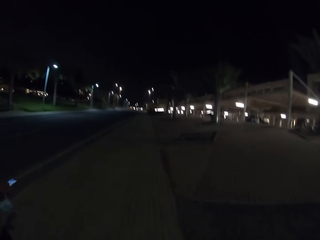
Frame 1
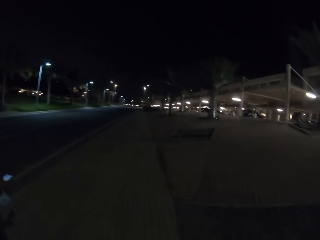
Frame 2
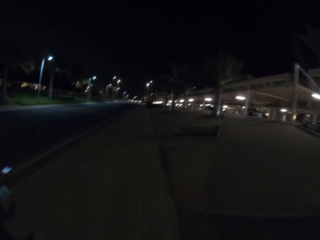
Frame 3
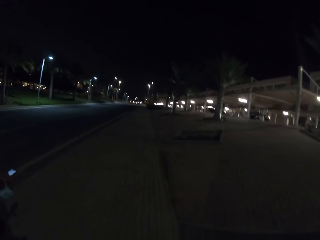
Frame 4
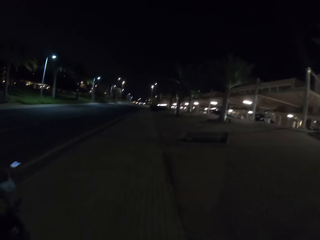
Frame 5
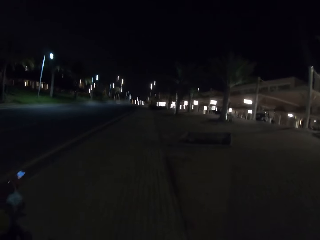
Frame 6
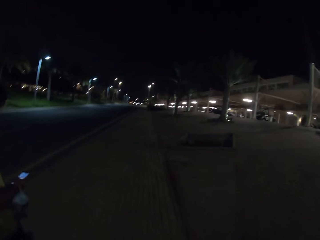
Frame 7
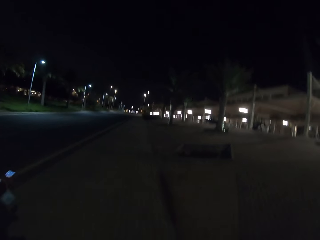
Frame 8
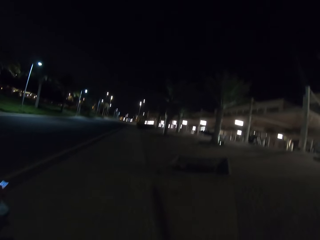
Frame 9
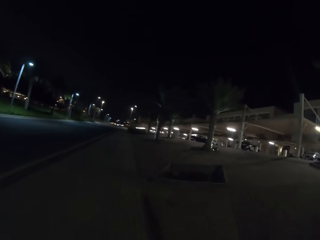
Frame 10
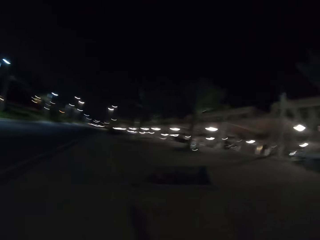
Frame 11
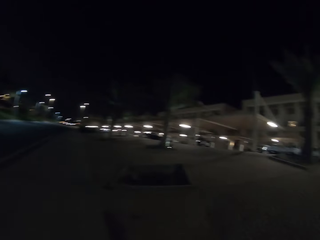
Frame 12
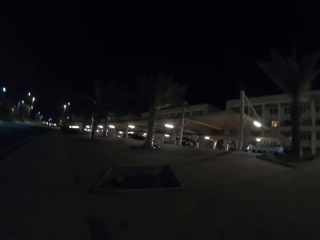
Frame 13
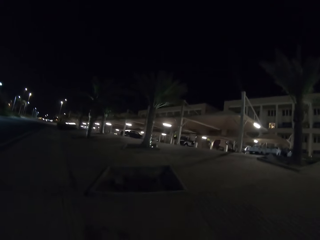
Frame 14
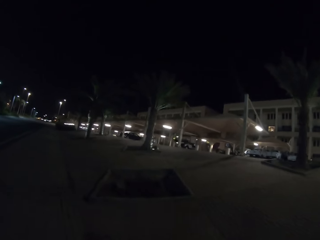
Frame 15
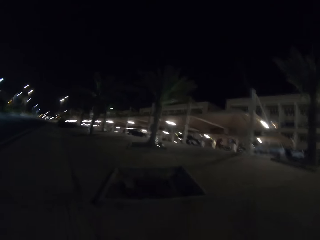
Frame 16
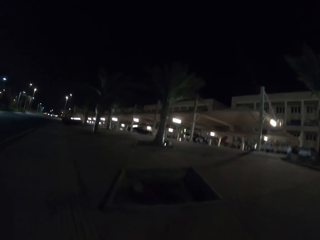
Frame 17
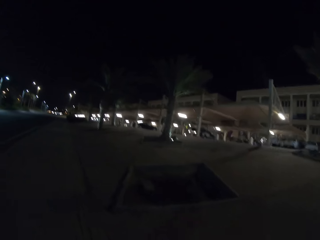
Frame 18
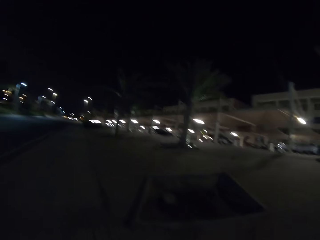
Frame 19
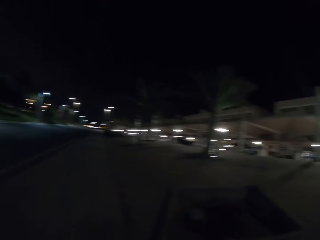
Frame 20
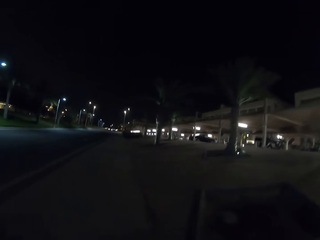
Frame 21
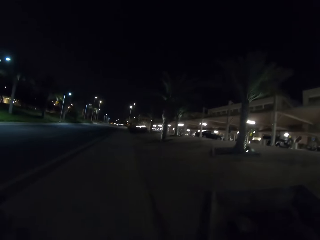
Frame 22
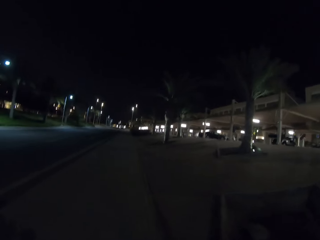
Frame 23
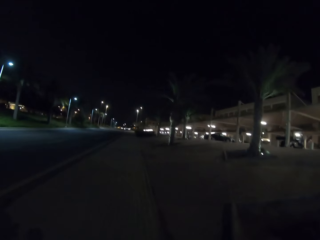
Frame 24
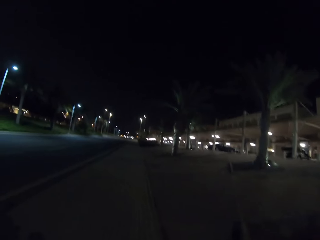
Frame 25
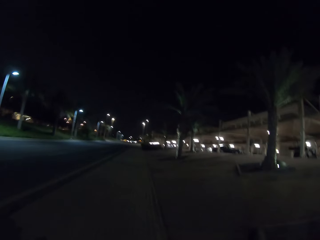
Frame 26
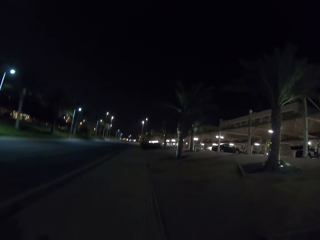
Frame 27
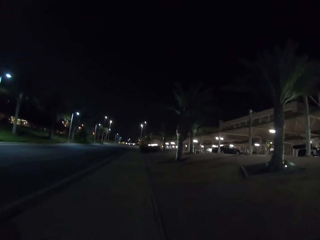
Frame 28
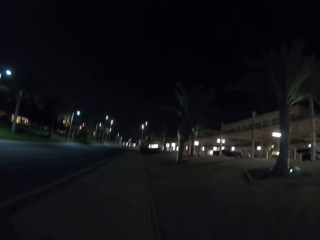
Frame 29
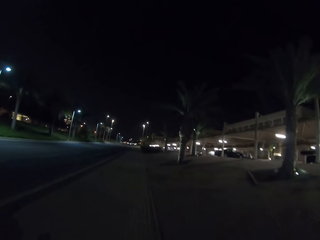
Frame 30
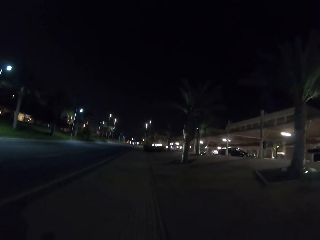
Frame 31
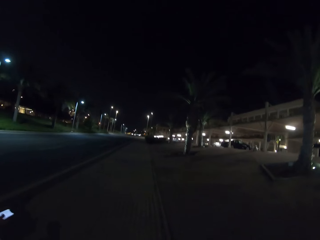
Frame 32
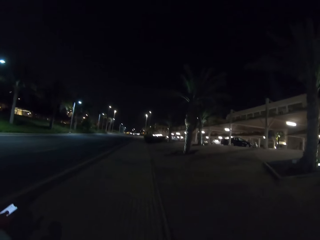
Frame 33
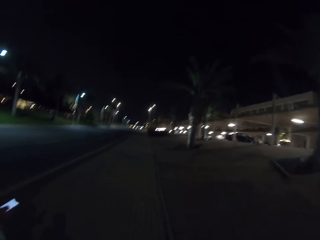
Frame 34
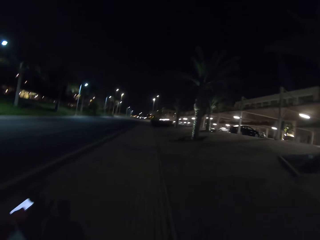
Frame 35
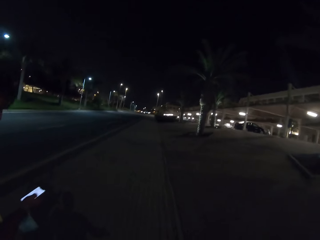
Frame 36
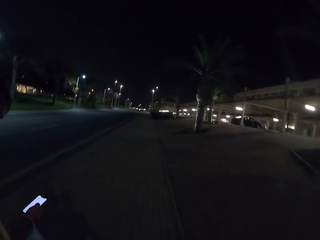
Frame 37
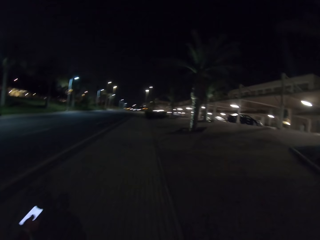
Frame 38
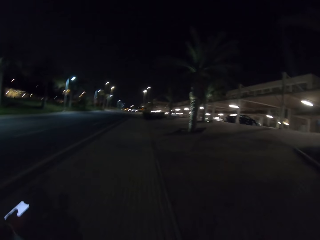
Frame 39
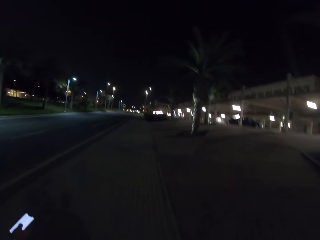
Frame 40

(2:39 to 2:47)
The camera wearer walks in the sidewalk.

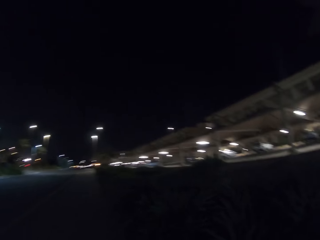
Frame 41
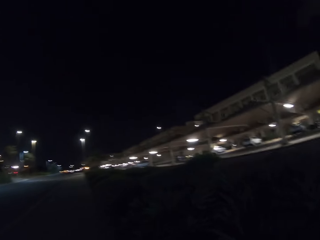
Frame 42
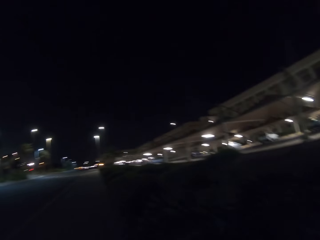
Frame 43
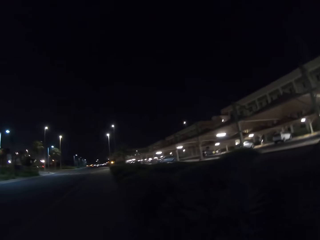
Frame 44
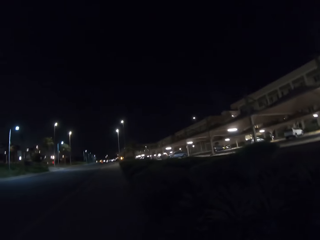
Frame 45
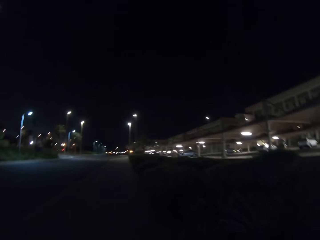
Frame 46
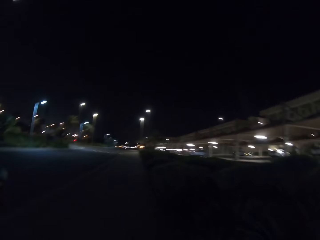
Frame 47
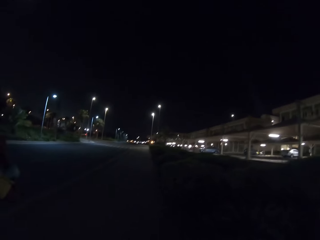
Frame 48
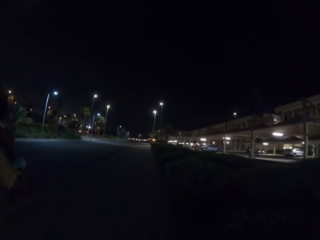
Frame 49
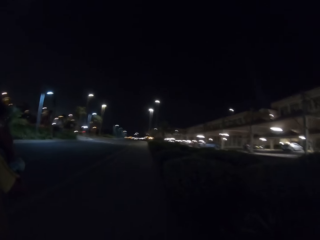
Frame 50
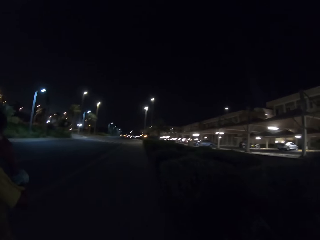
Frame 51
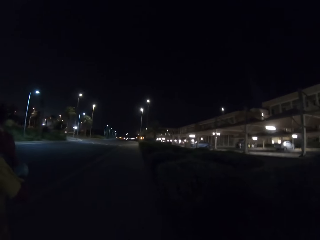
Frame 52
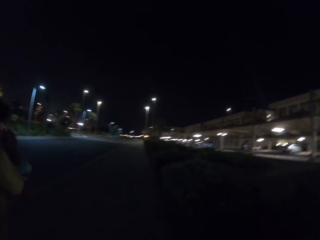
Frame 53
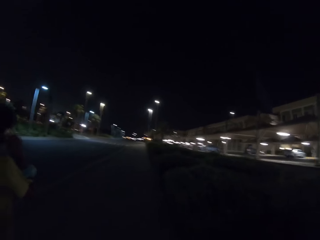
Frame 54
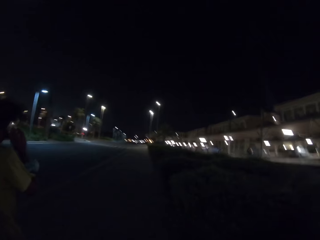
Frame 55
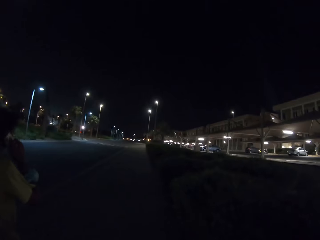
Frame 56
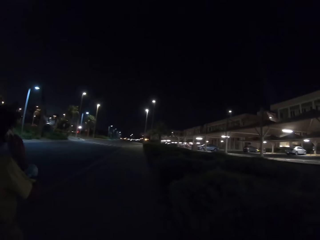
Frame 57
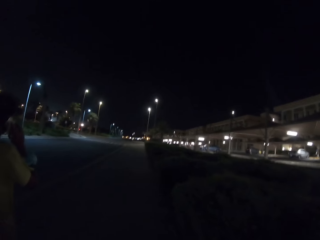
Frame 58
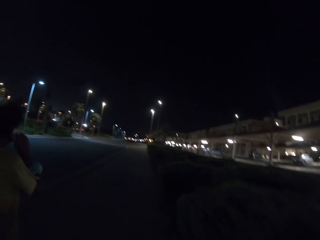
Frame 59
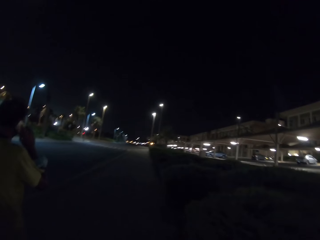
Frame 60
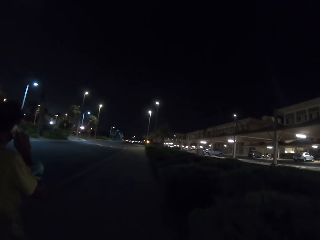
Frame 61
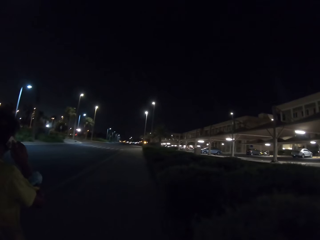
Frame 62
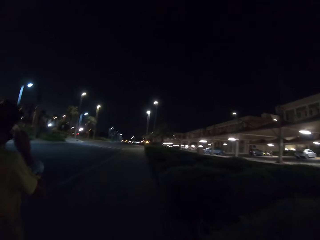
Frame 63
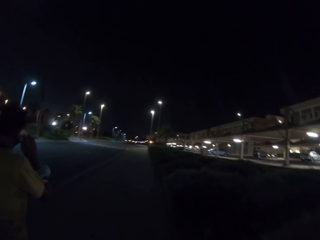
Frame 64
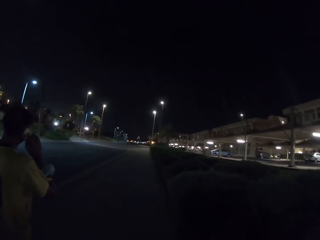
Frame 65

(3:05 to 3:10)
A man walks in the sidewalk and talks to a phone.

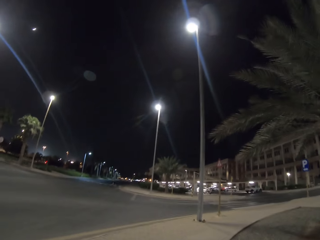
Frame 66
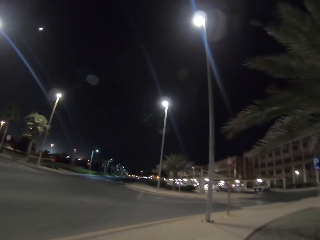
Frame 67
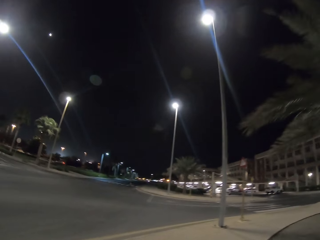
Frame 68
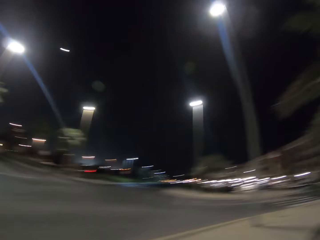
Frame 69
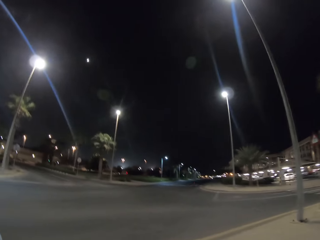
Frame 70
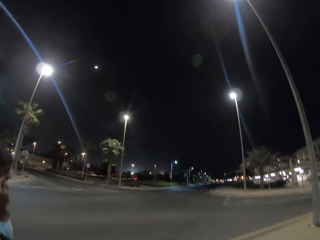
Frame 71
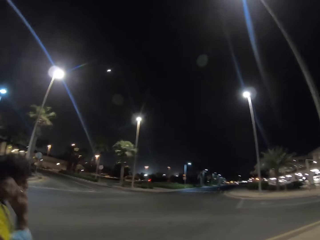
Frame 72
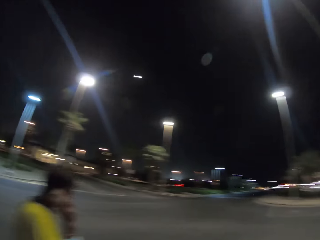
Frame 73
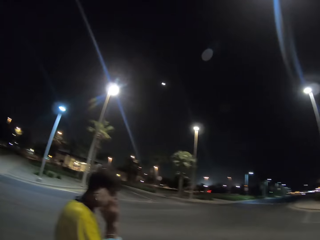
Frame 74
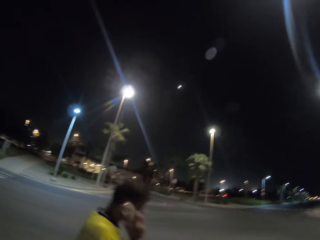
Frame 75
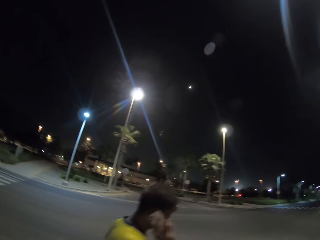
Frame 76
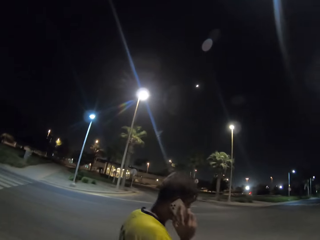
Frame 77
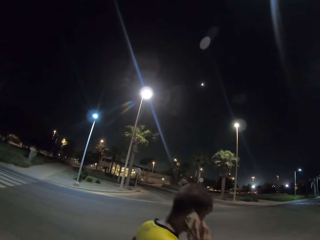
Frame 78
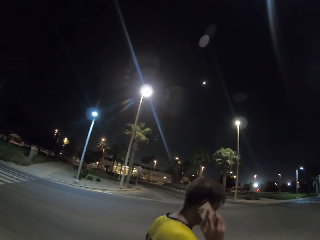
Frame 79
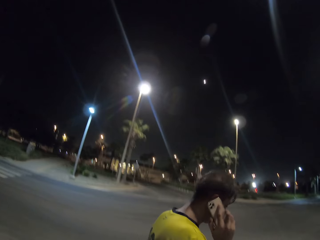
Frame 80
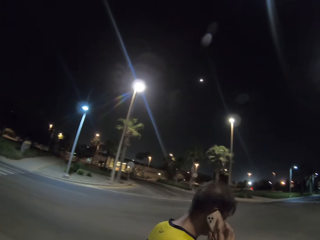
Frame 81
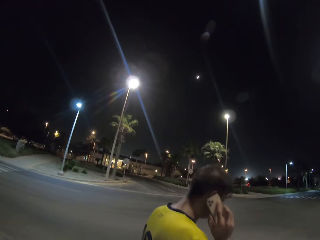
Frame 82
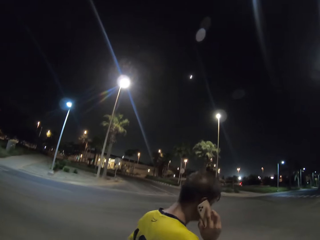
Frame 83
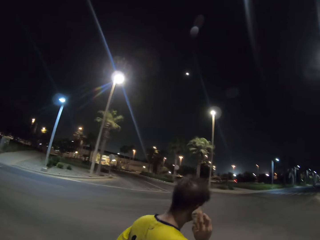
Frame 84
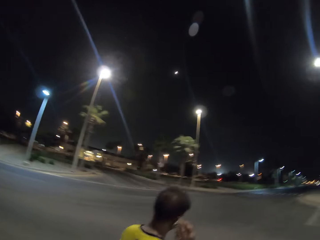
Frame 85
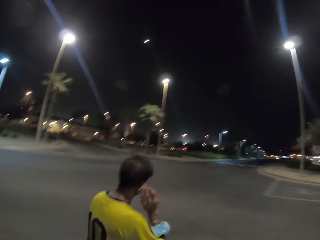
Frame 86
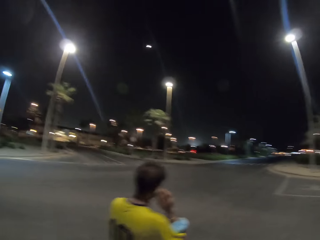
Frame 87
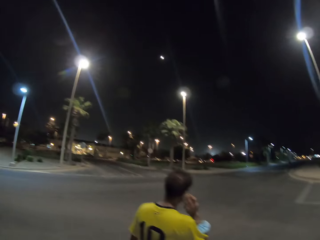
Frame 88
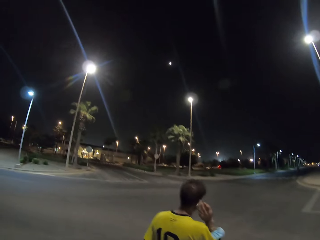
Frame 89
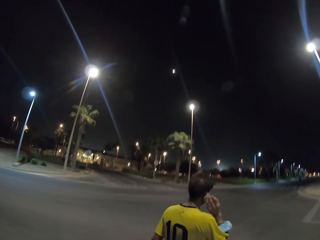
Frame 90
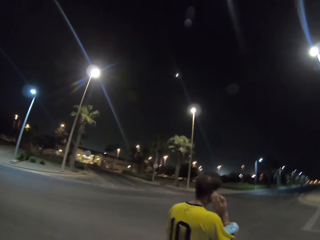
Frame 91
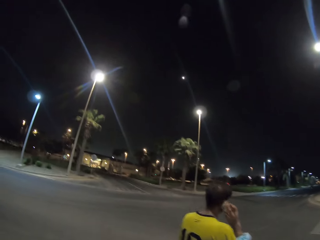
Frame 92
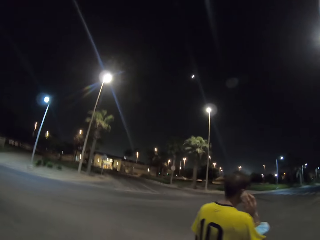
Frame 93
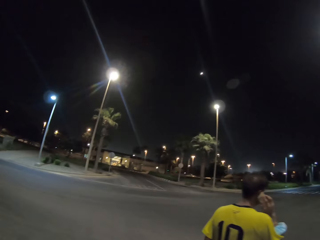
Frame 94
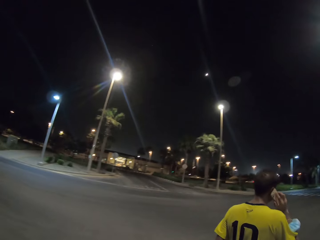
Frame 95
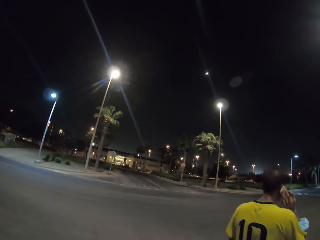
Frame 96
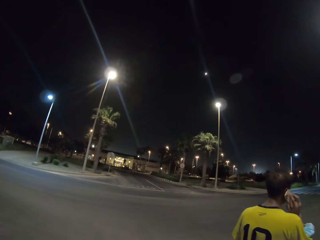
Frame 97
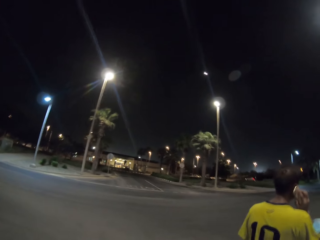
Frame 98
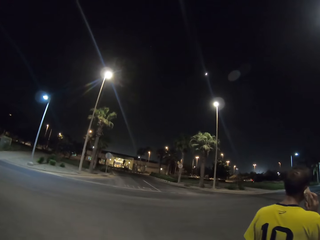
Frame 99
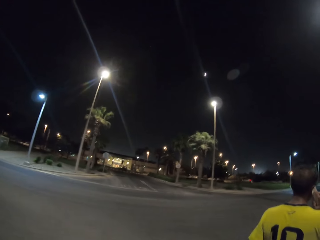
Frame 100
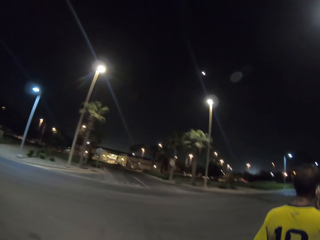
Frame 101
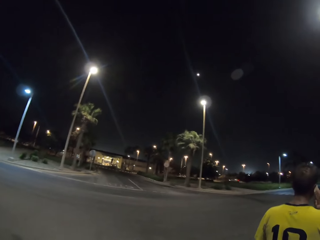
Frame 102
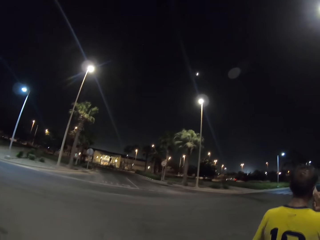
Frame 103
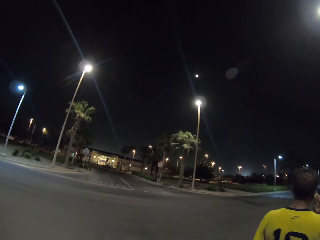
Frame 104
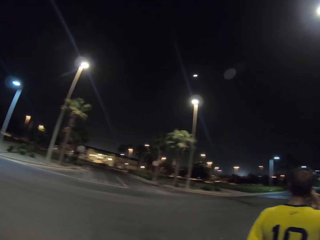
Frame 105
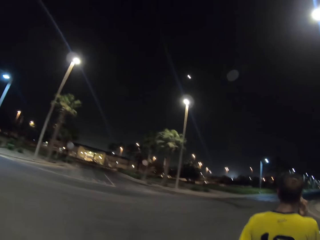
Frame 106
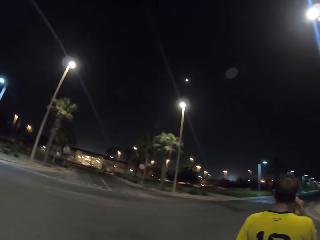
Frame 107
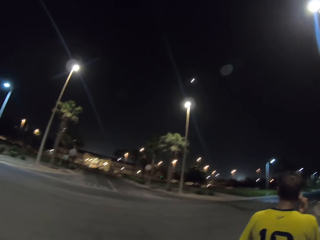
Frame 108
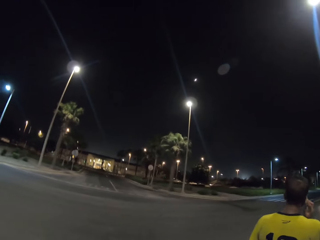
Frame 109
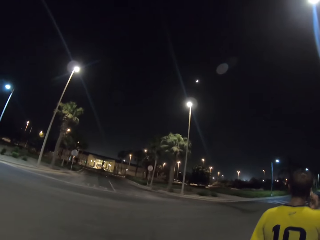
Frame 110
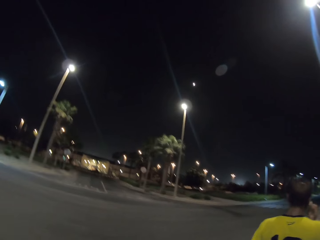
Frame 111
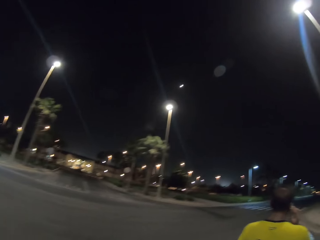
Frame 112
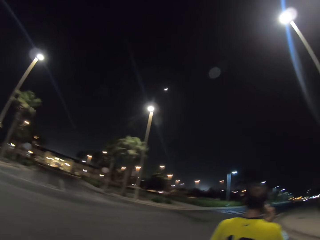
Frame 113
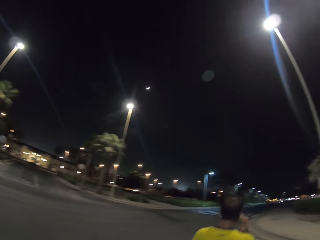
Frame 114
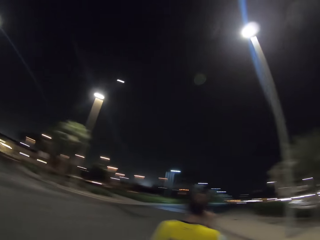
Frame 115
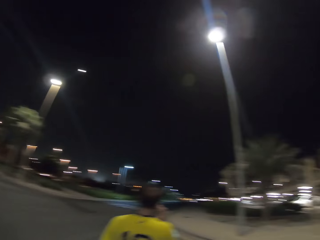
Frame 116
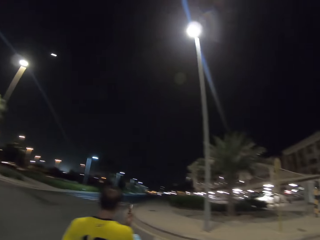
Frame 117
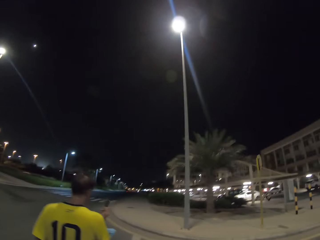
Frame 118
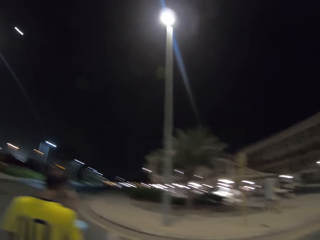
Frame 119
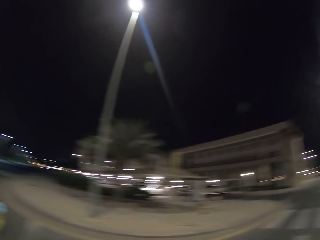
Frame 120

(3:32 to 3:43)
A man talks to a phone.
